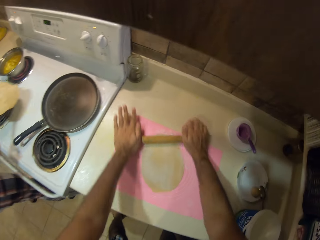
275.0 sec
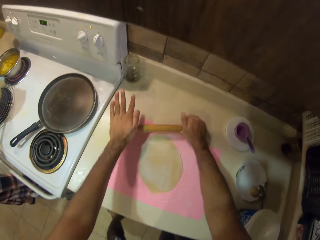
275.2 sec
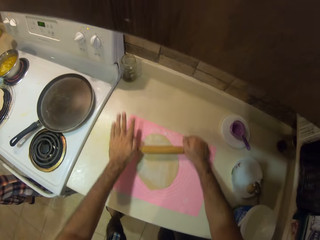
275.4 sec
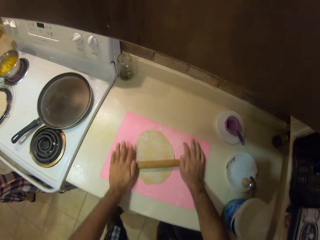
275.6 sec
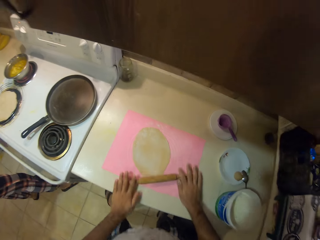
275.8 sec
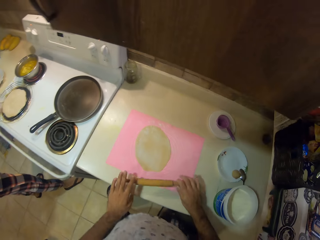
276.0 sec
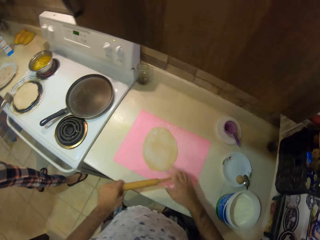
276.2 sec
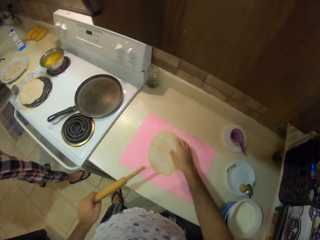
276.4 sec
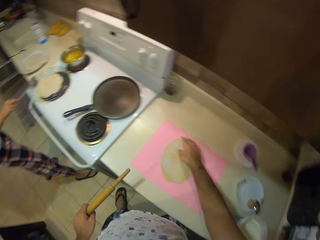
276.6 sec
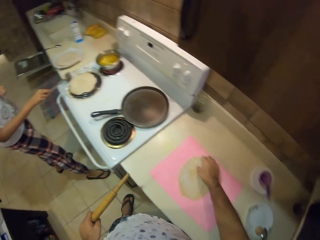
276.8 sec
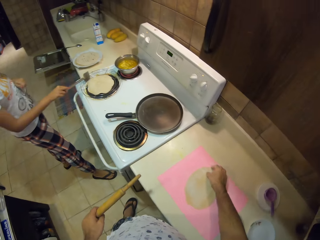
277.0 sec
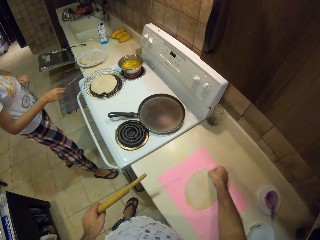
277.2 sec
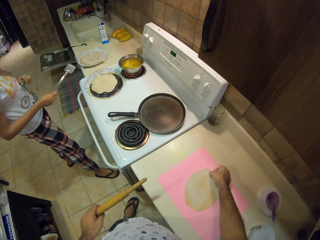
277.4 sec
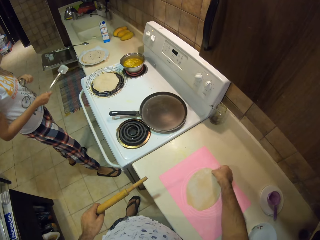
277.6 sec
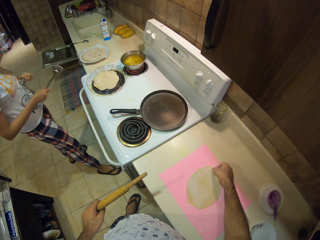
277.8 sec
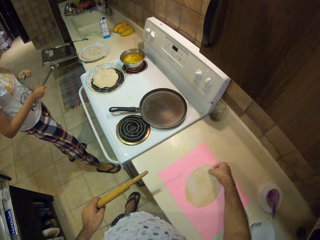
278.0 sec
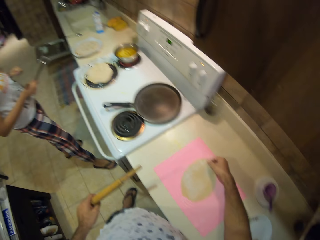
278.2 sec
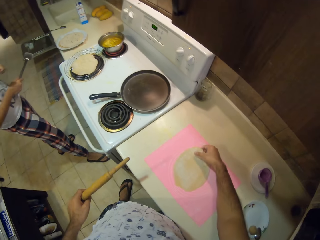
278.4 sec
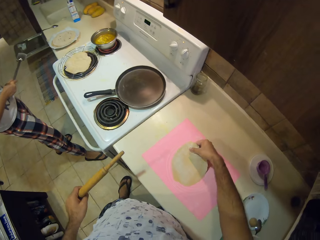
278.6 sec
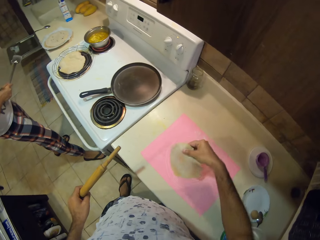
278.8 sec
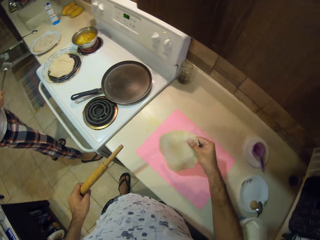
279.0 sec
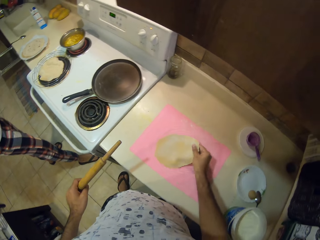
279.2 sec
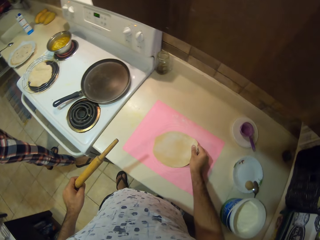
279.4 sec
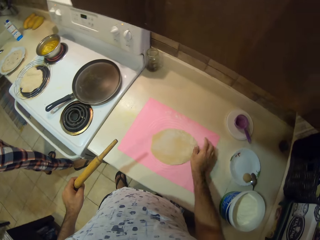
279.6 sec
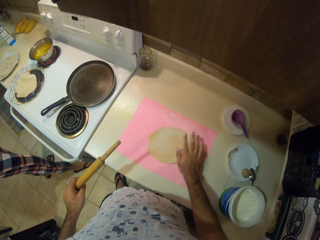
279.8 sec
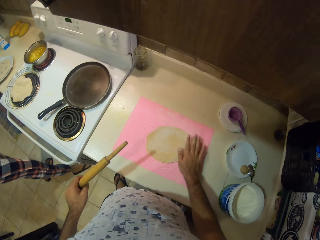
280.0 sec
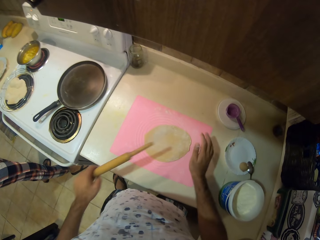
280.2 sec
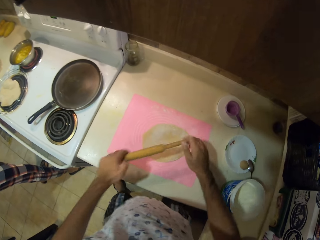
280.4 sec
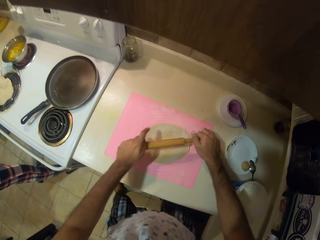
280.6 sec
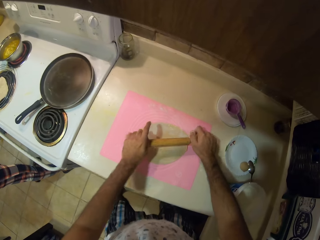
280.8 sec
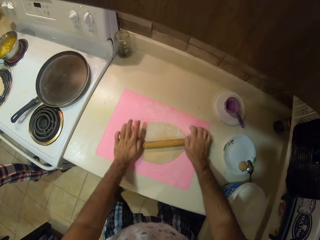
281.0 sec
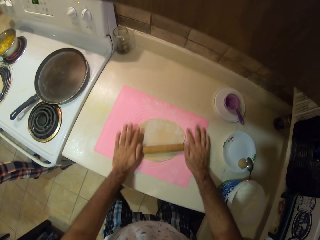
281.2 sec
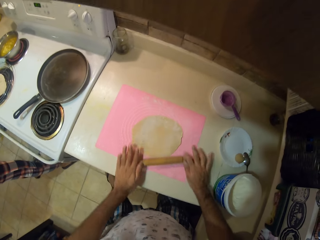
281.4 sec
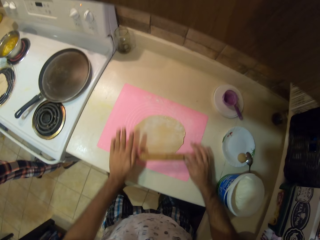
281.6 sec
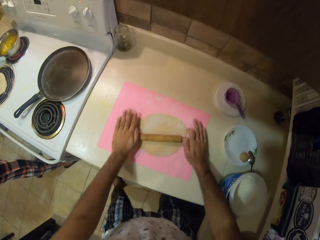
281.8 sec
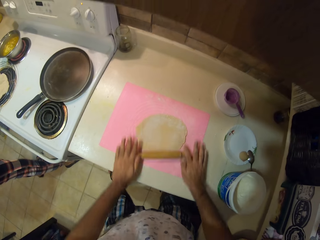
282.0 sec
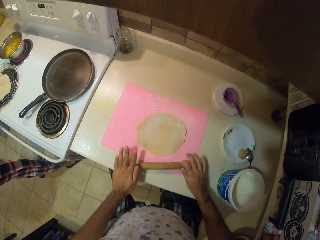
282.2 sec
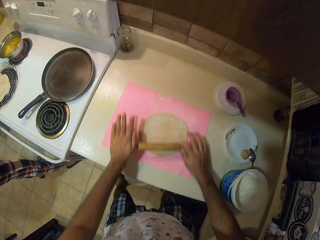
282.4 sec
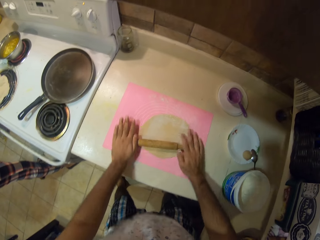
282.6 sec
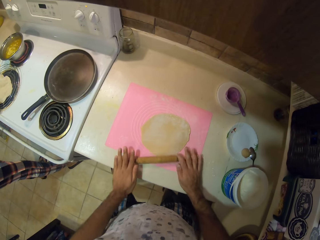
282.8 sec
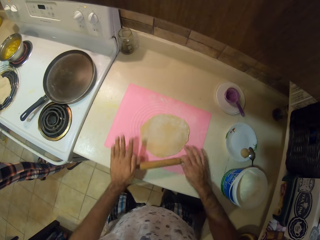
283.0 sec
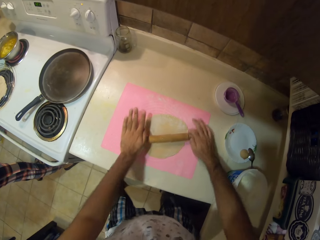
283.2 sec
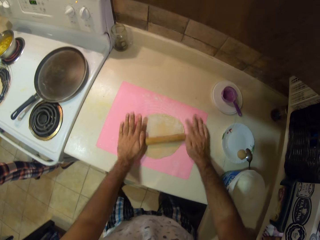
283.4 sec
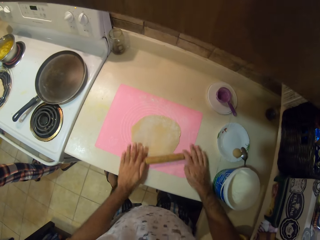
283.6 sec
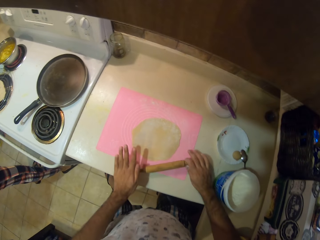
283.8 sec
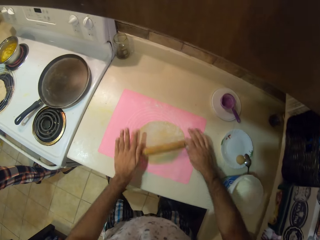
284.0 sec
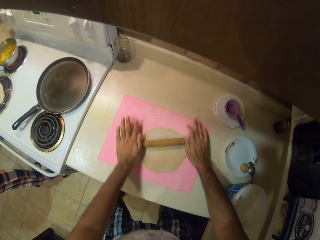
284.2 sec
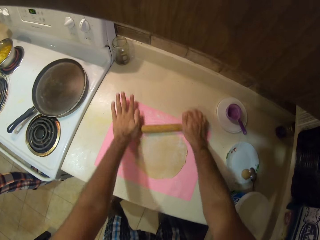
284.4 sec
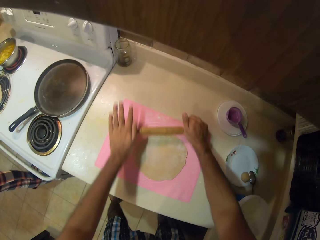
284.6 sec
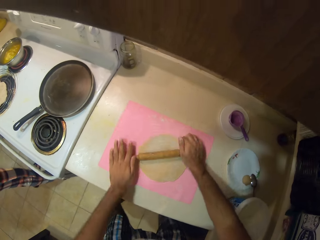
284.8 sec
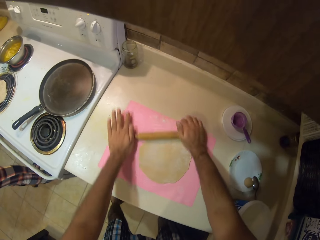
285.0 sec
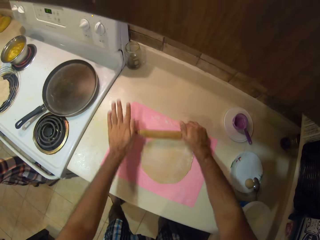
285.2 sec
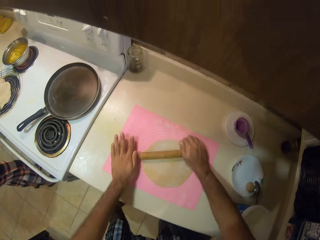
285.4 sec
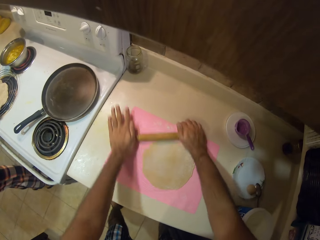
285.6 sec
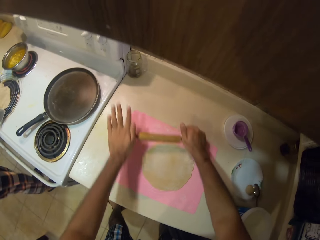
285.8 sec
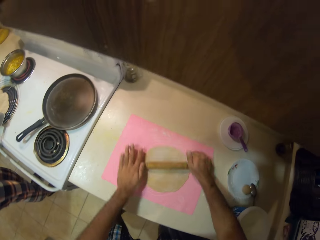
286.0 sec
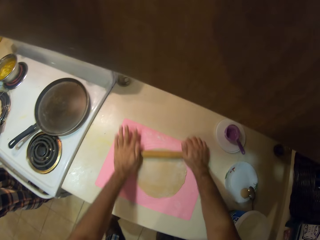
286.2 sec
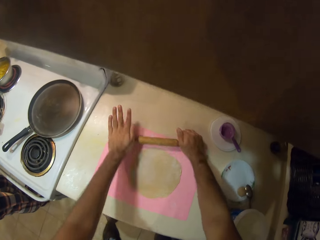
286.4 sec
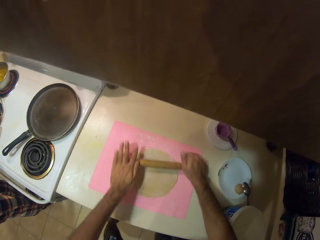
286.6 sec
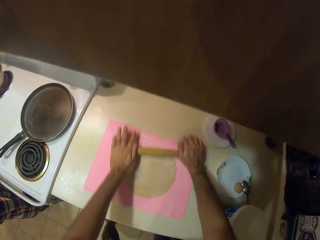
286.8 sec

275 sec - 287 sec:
The woman lifts the bread from the cooking pan. The camera wearer rolls the dough with a rolling pin. They pull the rolling pin off the dough. They adjust the rolled dough. They pick up the dough. They rotate the dough. They roll the dough with the rolling pin. They hold the rolling stick with both hands.

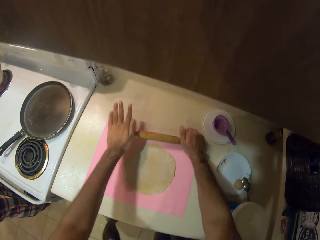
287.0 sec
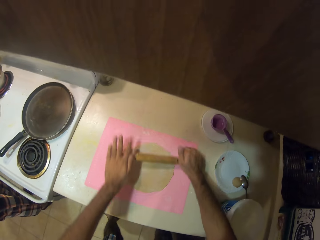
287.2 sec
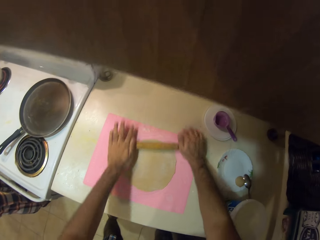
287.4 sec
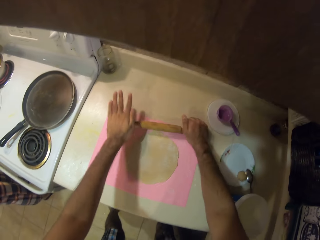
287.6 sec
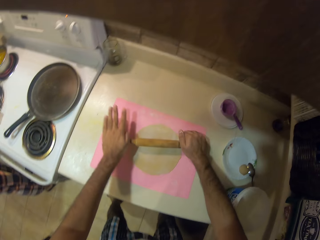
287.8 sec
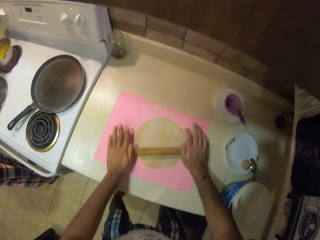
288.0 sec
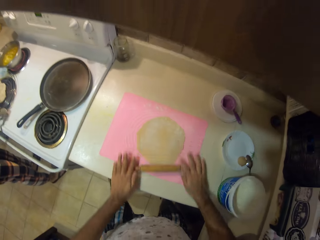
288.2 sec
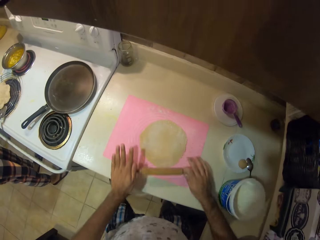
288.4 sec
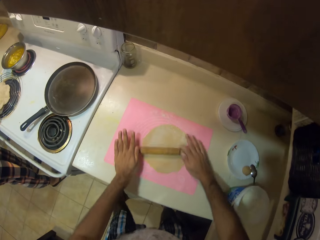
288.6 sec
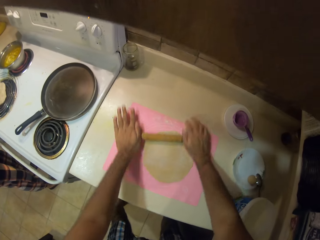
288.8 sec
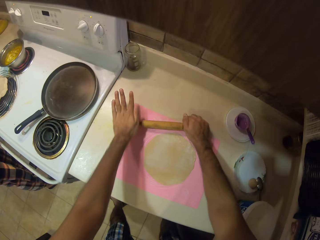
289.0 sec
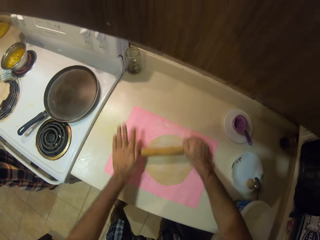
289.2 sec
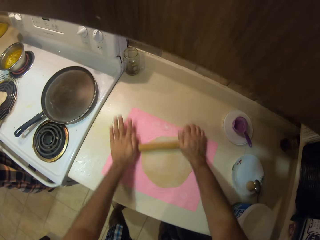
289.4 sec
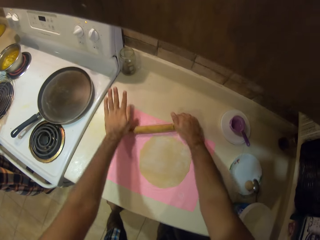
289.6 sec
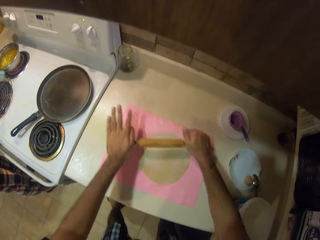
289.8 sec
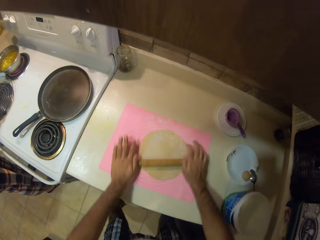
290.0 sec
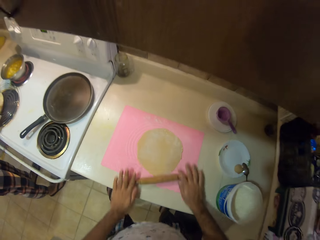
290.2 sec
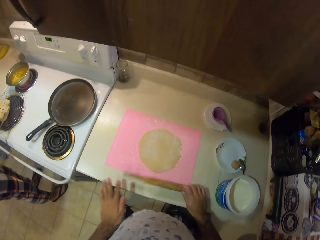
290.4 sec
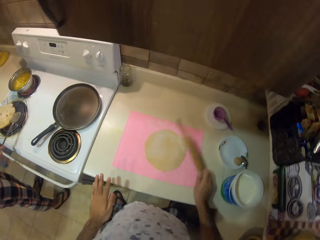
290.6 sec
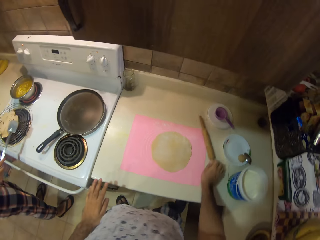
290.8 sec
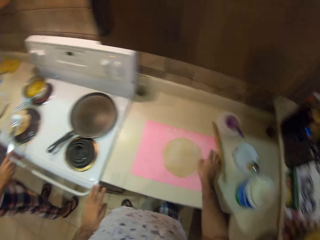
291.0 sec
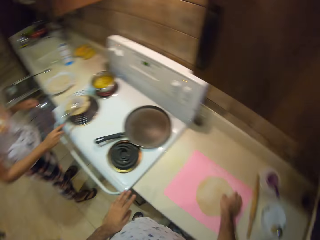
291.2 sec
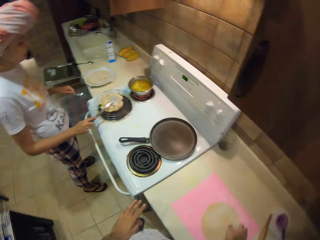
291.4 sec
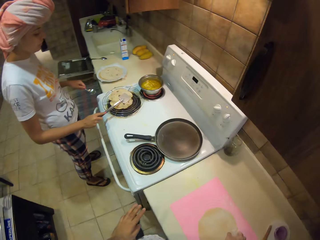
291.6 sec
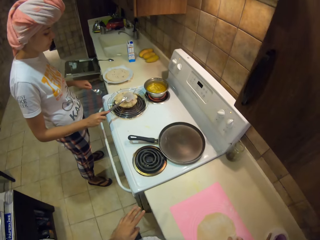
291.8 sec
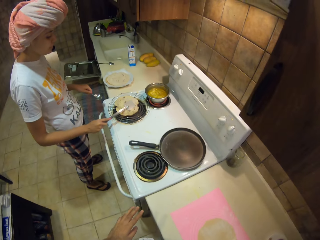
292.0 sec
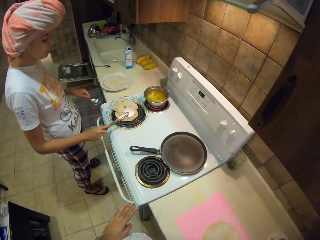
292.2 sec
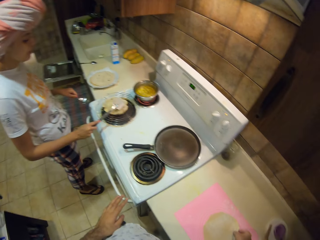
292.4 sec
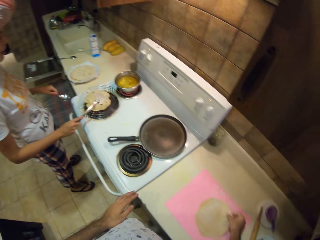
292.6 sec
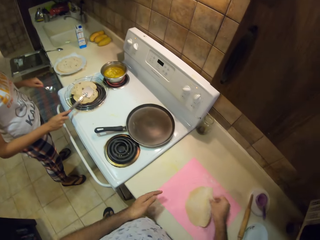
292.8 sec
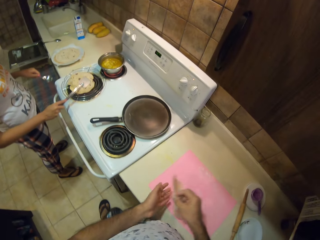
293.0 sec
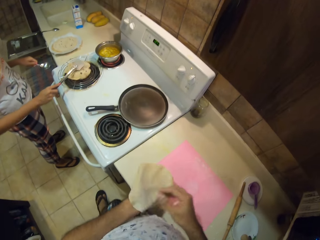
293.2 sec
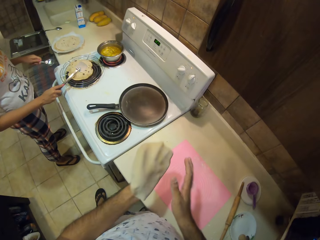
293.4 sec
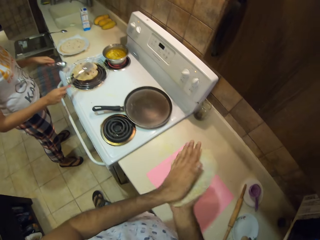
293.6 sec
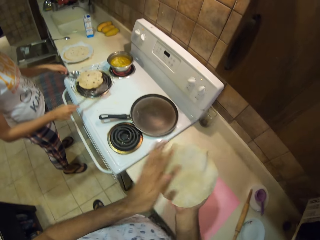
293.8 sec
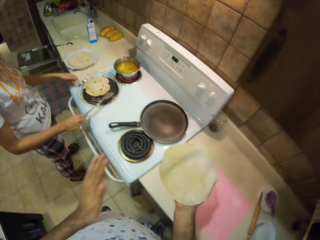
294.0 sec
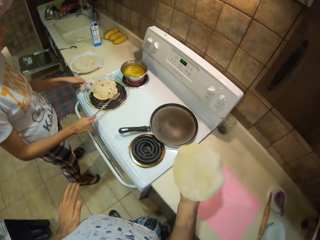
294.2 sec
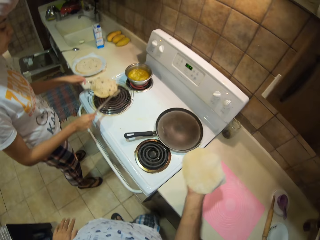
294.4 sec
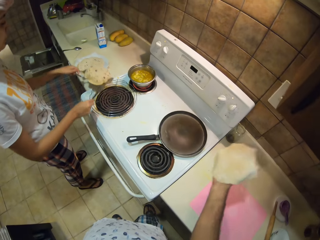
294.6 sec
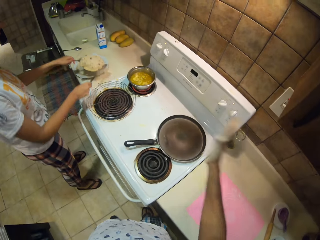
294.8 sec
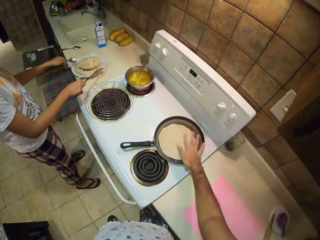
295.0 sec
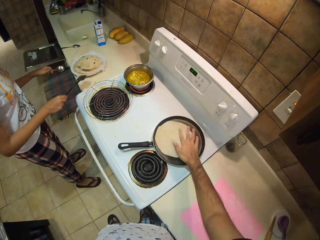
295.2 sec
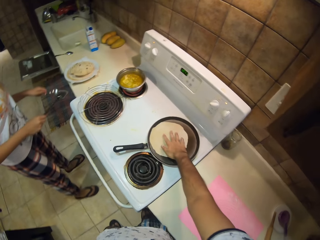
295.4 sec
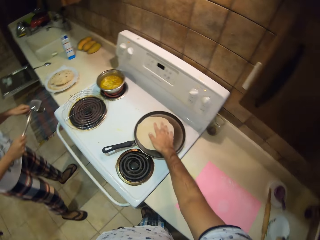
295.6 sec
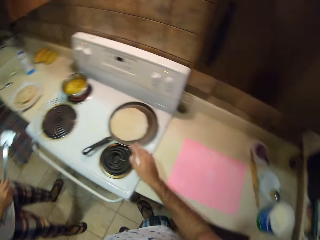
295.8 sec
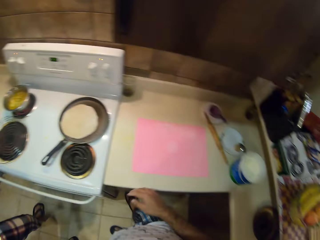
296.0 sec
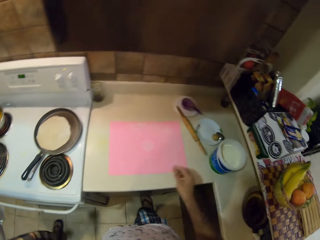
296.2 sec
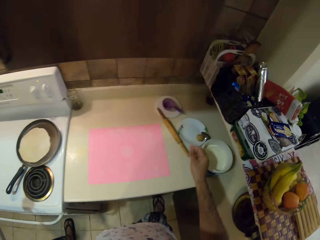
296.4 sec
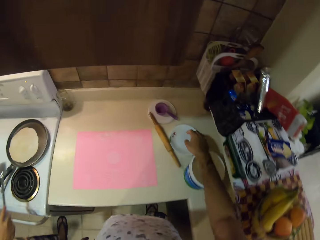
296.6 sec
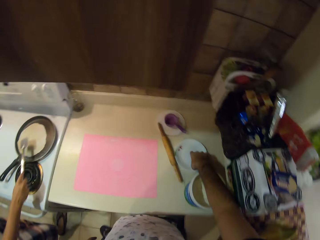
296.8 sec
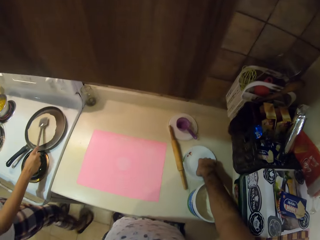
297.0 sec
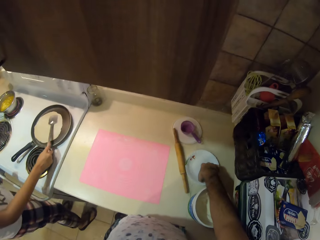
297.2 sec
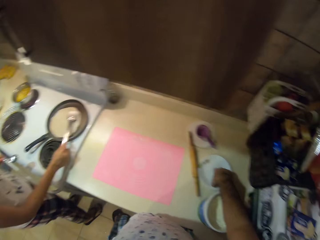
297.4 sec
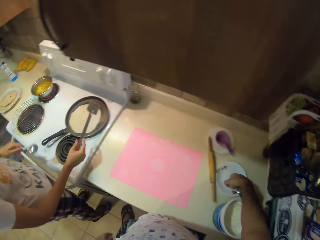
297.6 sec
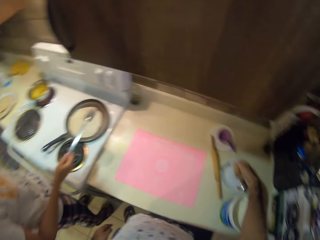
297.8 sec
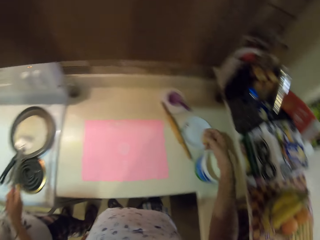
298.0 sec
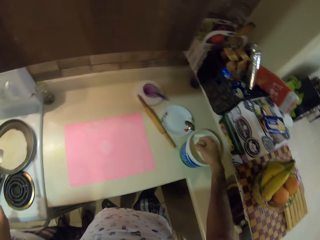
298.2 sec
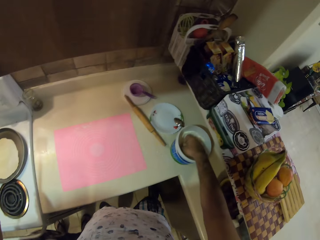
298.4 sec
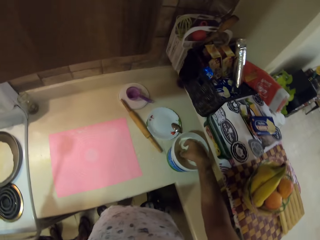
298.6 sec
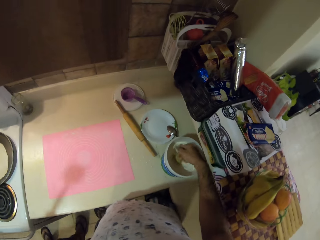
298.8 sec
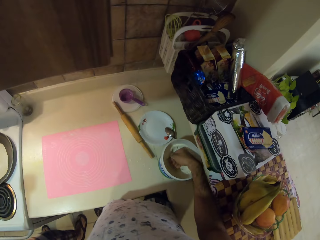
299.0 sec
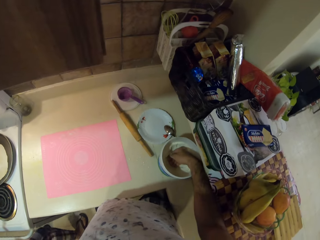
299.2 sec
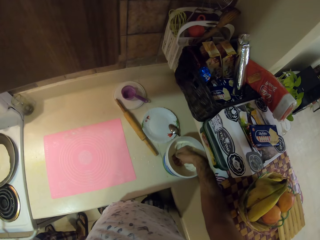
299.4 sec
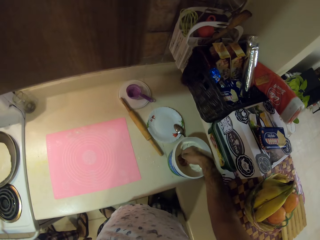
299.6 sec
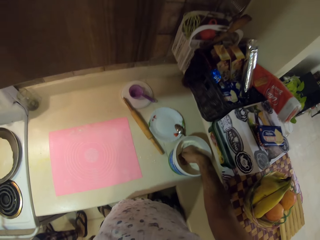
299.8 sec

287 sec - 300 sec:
The camera wearer puts down the dough roller. A person puts the spoon over the dough in the tray. The camera wearer picks up the dough. The person removes the dough from the tray. The camera wearer throws the dough into the frying pan. The person puts the dough on the plate. The camera wearer looks around and moves. They pick up the dough. The person puts the spoon over the dough. The camera wearer puts the dough on the floor. They pick up the dough.
